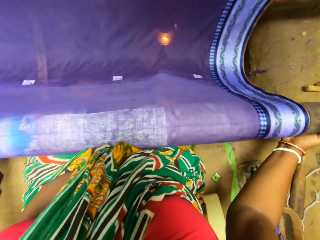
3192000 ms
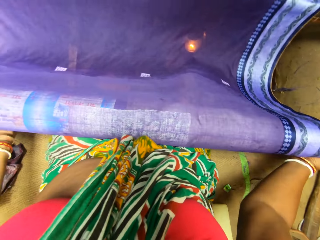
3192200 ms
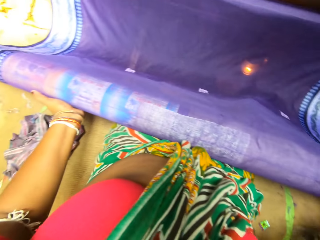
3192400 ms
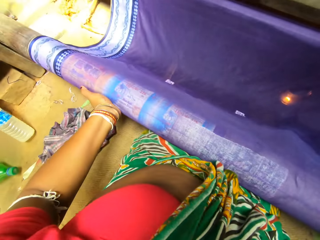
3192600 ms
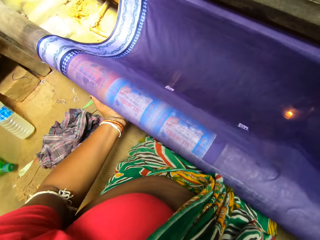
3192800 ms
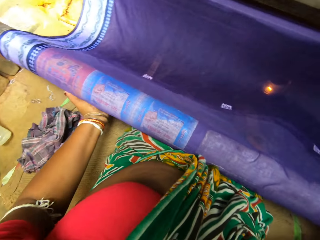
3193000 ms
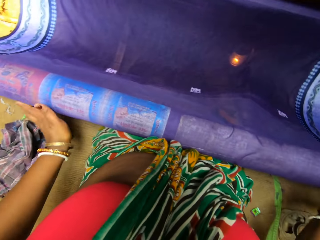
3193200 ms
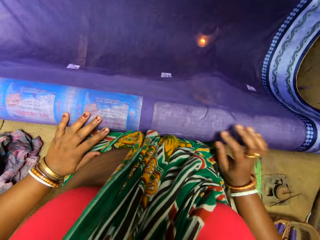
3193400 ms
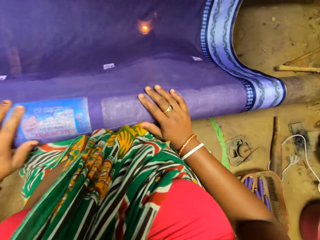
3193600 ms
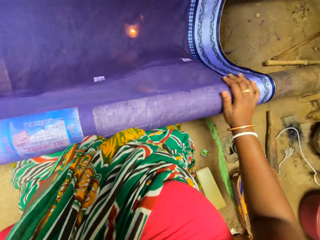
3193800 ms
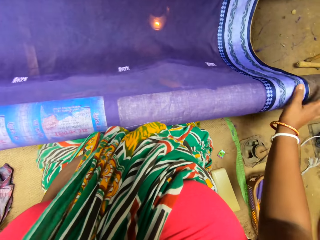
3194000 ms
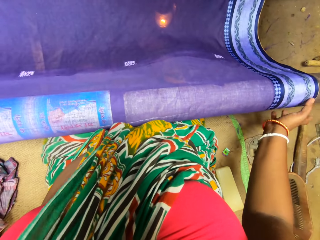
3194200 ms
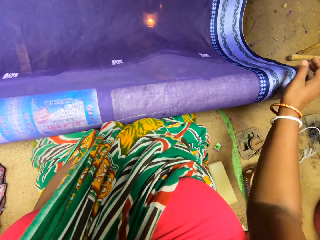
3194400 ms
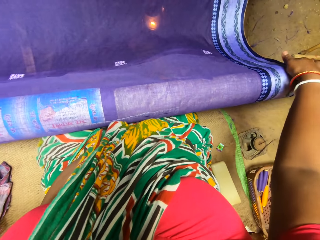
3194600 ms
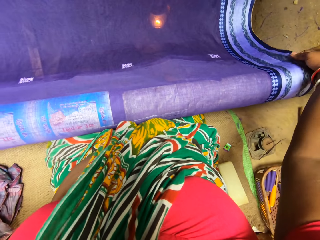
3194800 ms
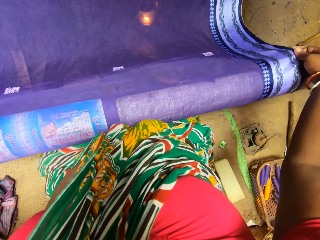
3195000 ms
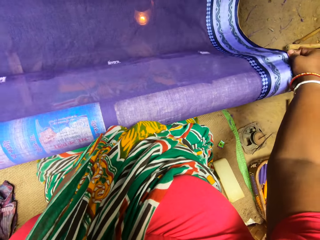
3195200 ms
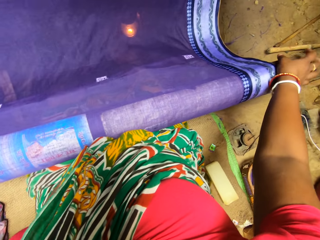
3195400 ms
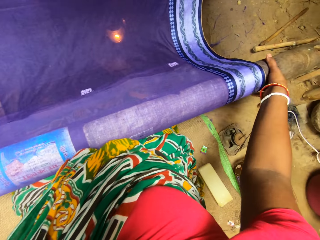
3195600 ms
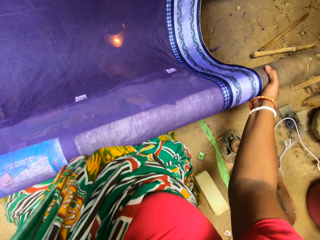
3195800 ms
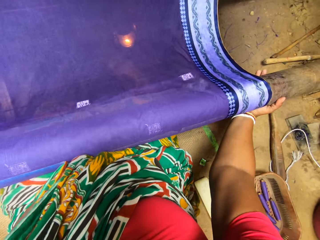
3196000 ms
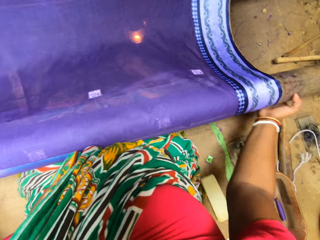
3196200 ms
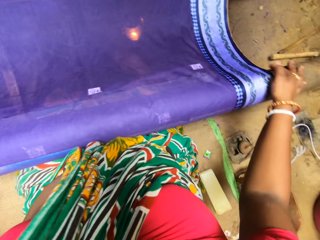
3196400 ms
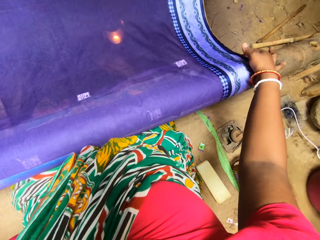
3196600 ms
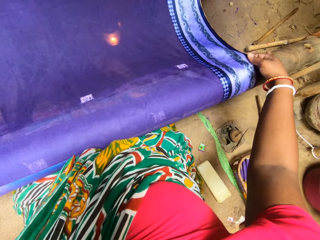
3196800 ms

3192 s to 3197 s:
The camera wearer rolls the fabric on the loom machine with both hands. They adjust the fabric on the loom machine with both hands. They touch the cloth, hold the cloth, and rotate a pole. They roll the fabric on the loom machine with both hands.

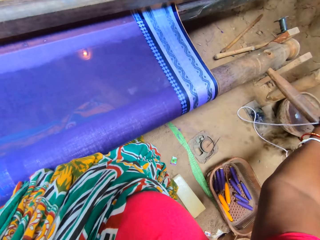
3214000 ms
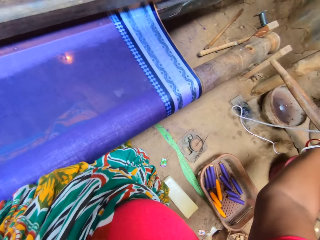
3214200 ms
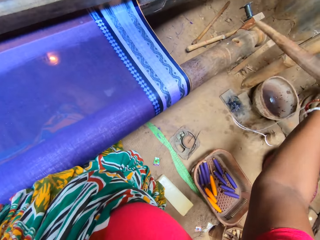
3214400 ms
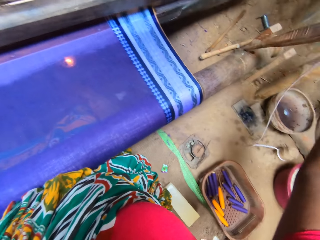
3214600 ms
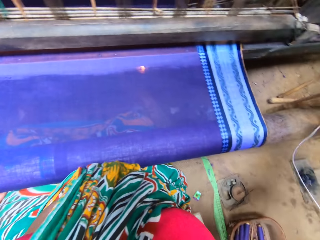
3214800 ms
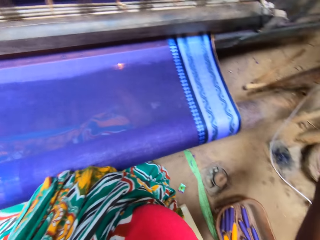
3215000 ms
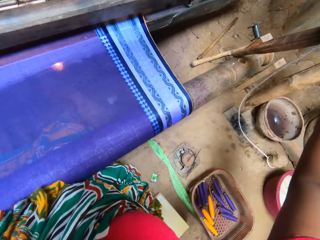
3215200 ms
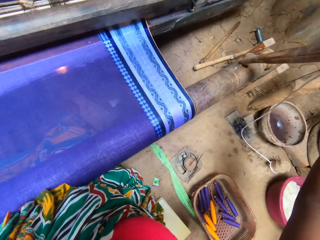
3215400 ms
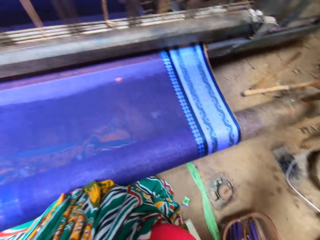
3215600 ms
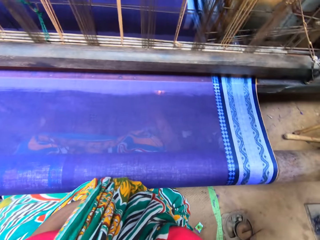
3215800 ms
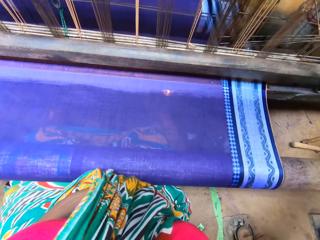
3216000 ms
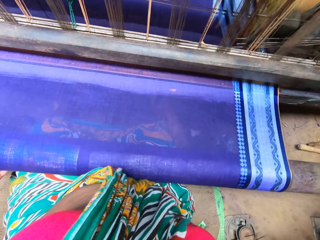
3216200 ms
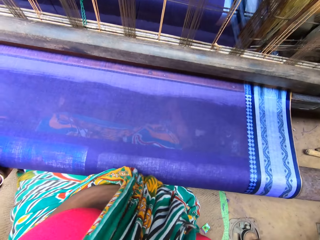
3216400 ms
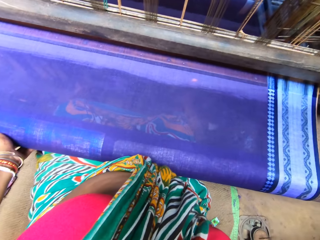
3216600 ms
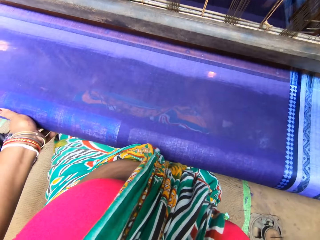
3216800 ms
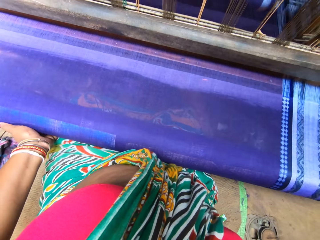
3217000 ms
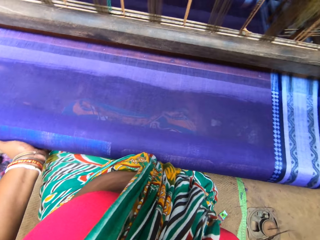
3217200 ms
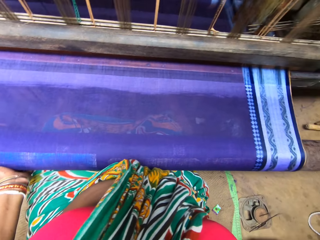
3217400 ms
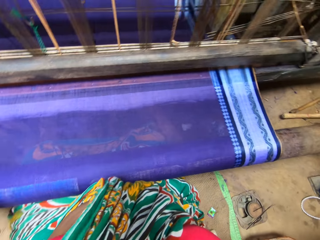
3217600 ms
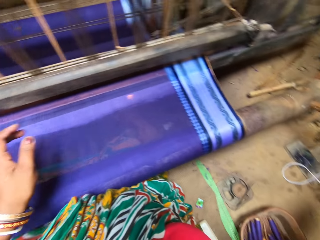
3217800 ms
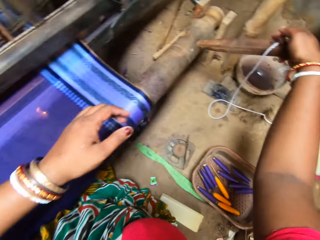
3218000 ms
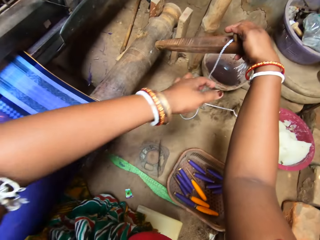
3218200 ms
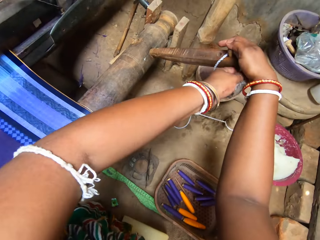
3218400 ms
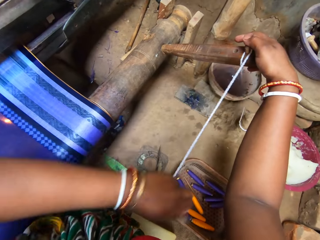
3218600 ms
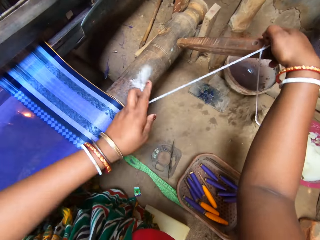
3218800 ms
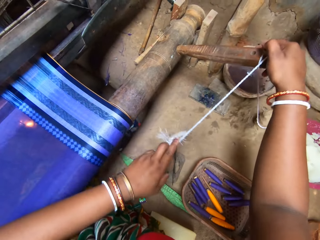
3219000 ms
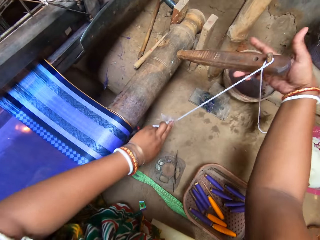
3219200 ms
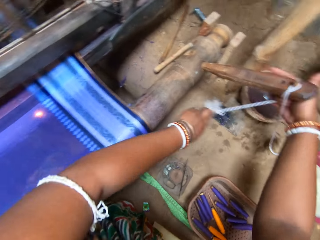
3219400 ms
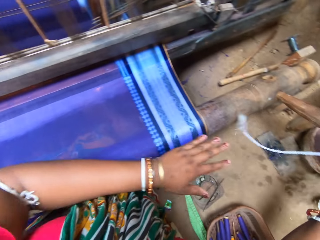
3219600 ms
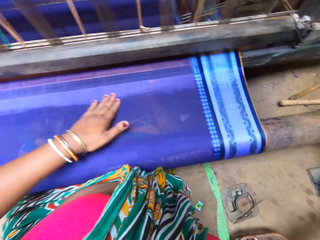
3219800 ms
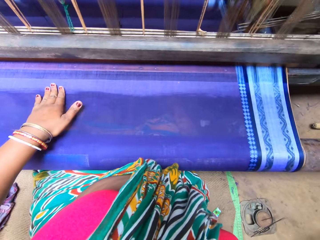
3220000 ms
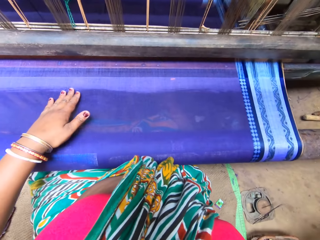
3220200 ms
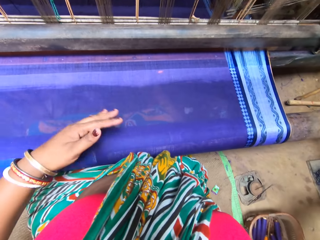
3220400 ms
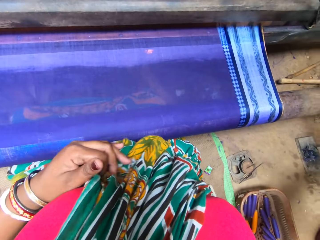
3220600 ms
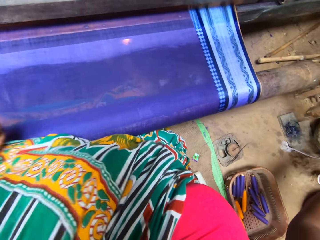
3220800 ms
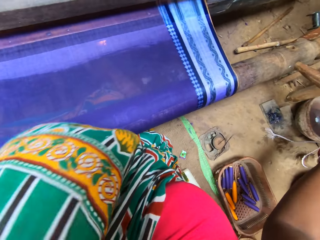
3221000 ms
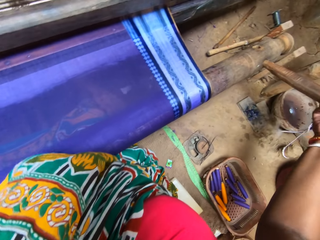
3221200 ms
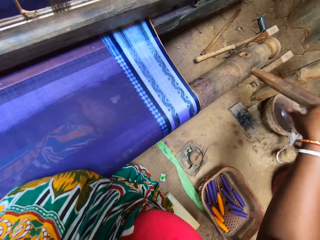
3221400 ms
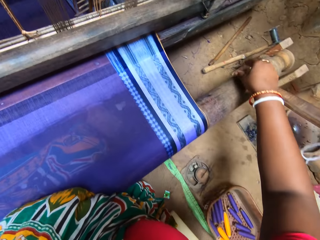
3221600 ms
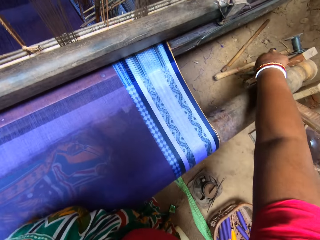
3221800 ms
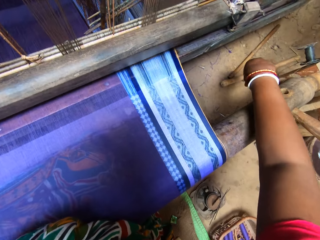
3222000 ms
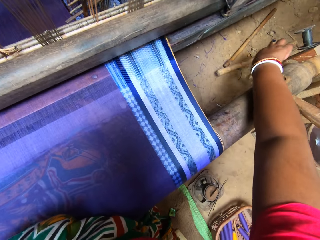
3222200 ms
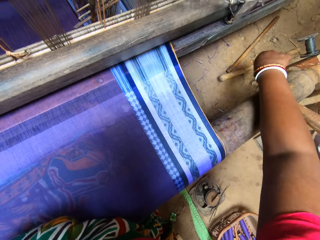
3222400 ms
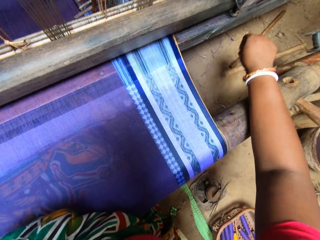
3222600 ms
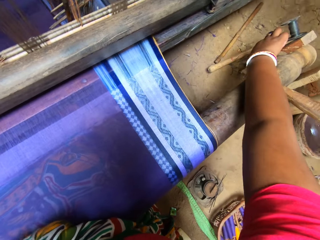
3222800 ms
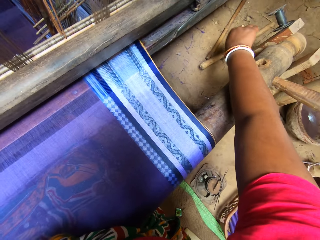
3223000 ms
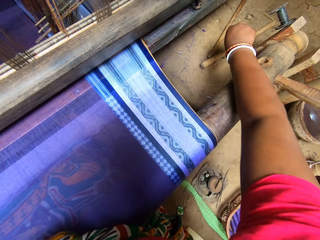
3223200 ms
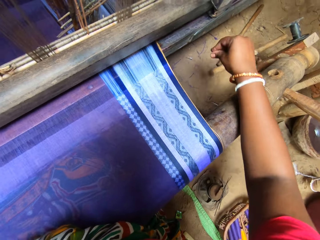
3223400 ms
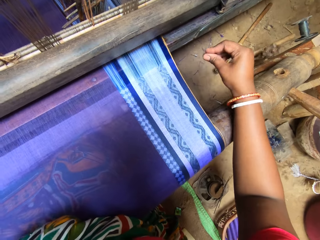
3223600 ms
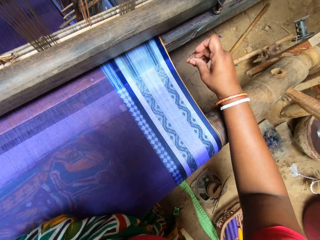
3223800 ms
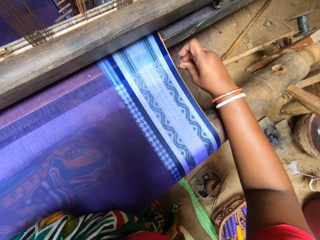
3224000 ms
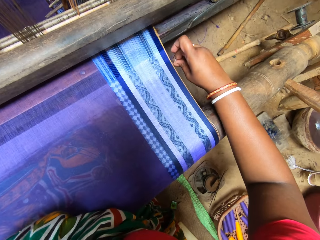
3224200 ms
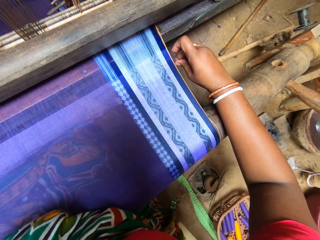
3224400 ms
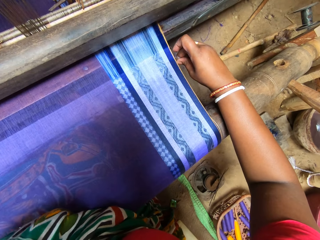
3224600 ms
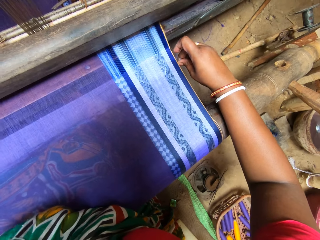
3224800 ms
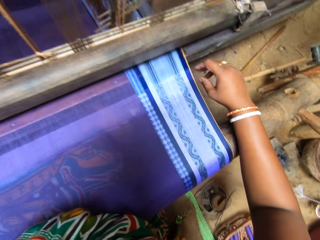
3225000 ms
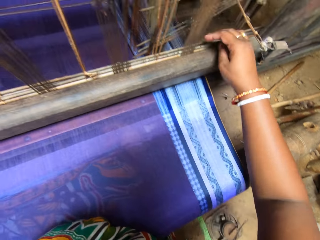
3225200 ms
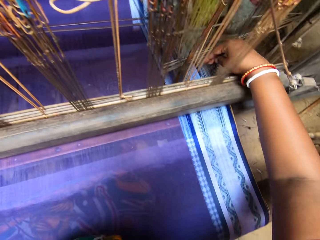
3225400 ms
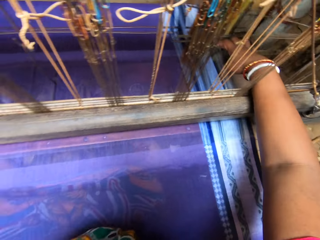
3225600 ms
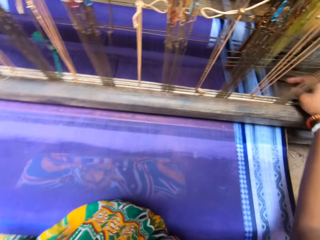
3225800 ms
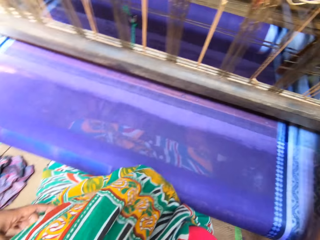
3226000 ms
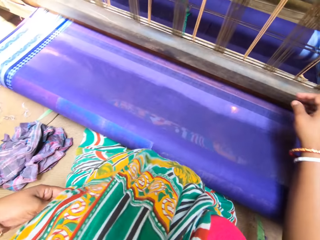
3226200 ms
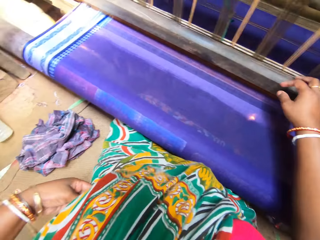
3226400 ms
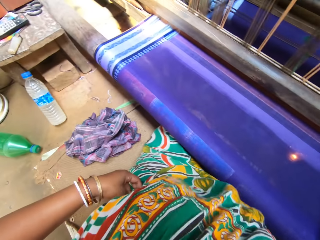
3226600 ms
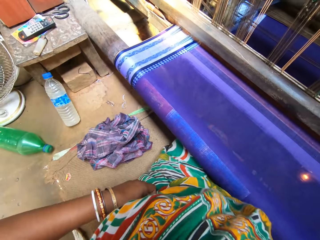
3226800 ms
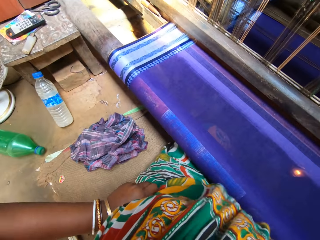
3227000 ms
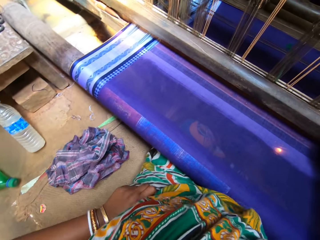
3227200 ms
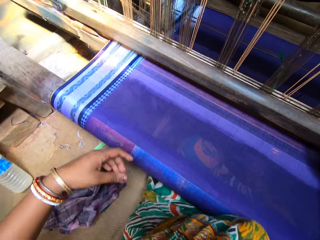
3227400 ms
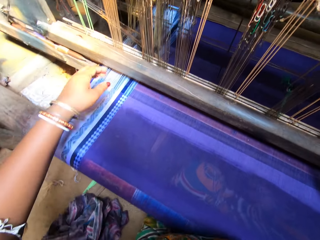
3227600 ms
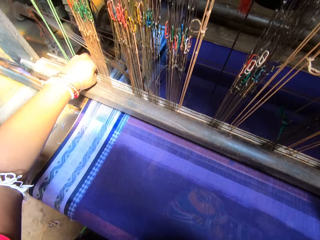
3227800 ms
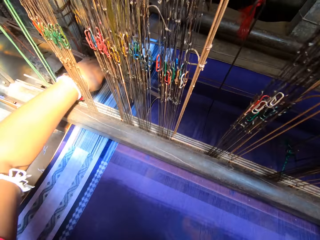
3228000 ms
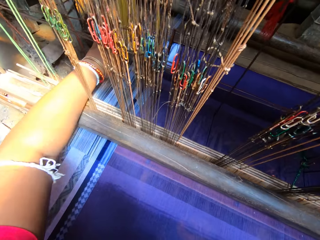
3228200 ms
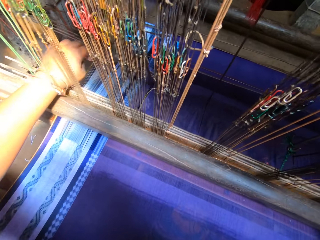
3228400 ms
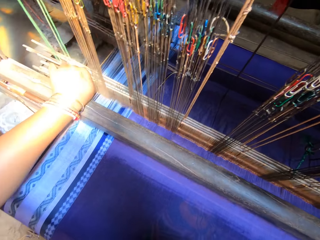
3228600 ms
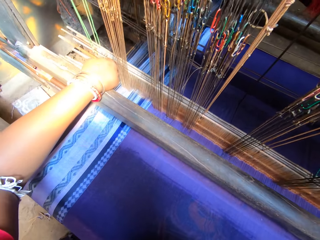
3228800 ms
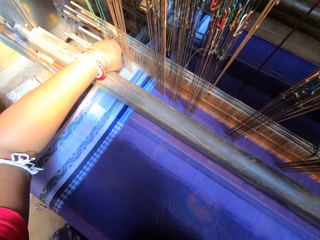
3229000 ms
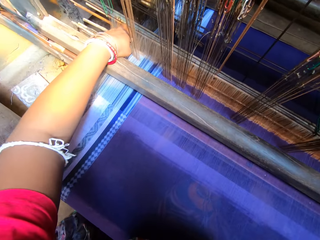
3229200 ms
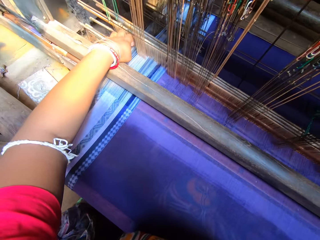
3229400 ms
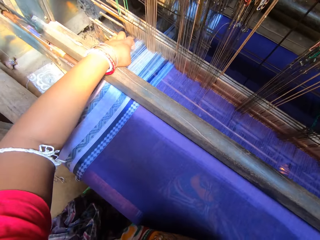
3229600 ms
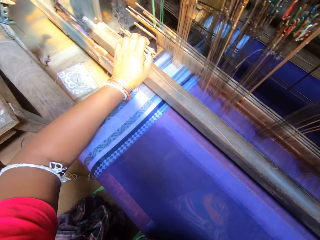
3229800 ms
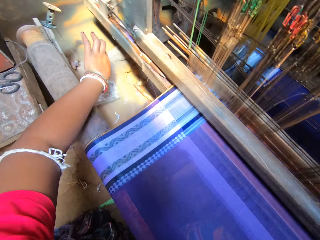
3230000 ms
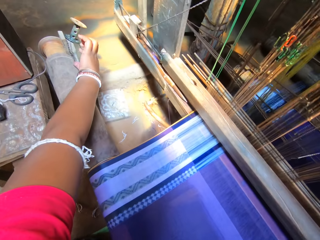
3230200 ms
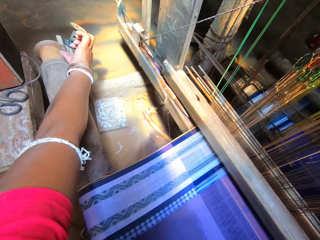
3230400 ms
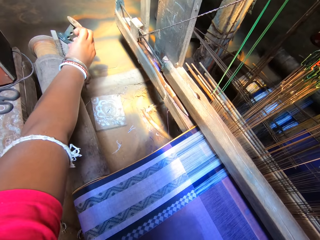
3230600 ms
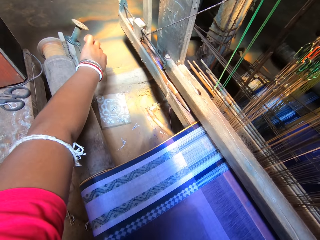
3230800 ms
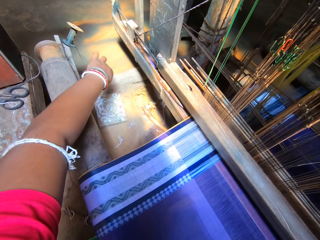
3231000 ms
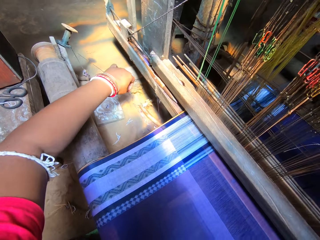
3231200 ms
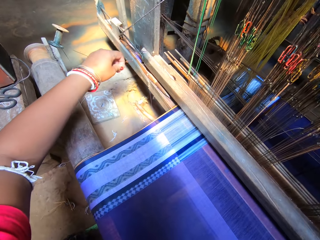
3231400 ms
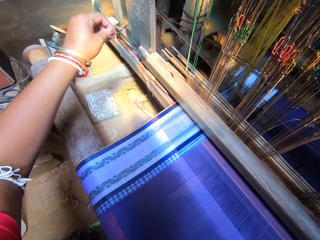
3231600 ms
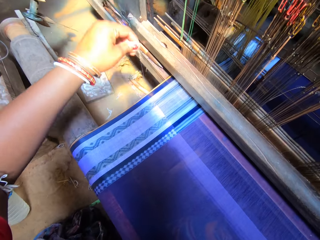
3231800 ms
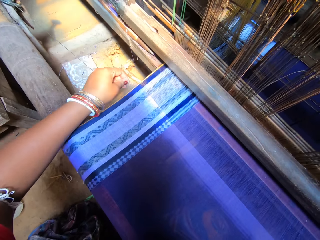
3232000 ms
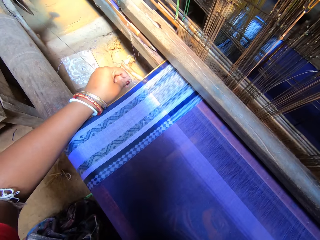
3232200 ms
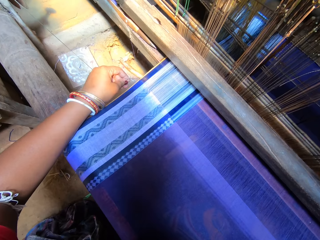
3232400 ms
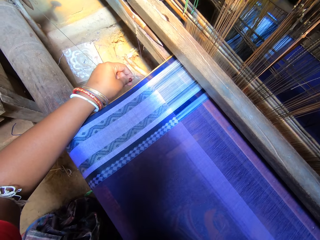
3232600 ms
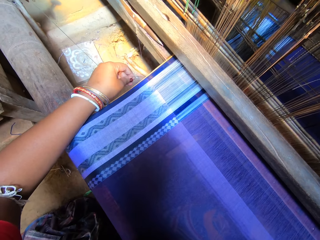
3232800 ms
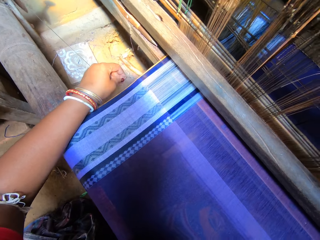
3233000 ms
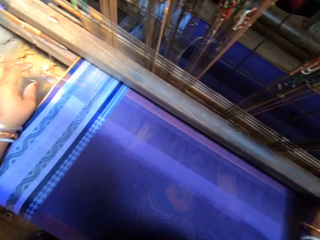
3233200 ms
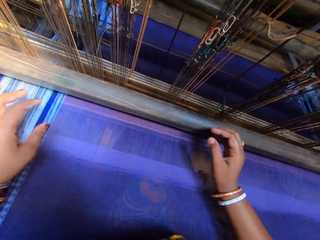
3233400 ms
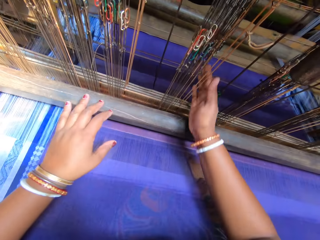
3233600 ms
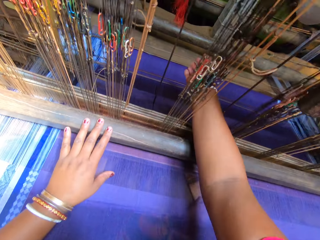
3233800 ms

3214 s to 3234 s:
The camera wearer unlocks the fork from the handloom weaving machine with her right hand. She moves the wood. She locks the fork in the handloom weaving machine with her right hand. She fastens the yarn on the fork with both hands. She grips a thread hanging from a bobbin with her right hand. She locks the thread with the warp on the handloom weaving machine with her right hand. She pulls the thread. She sews the cloth on the machine. She grips a thread hanging from a bobbin with her left hand. She pulls the thread. She locks the thread with the warp on the handloom weaving machine with her left hand.
